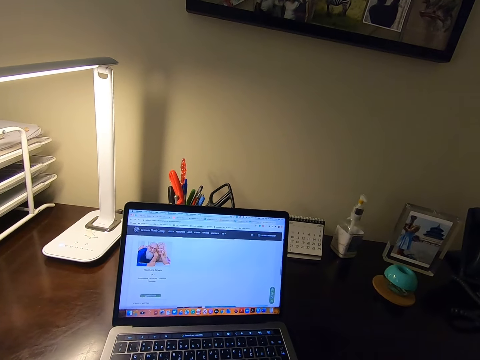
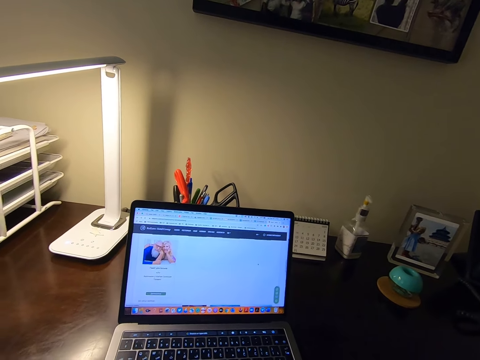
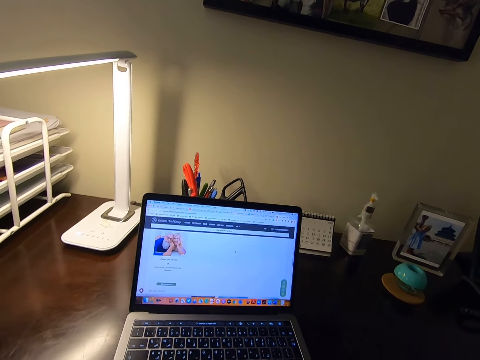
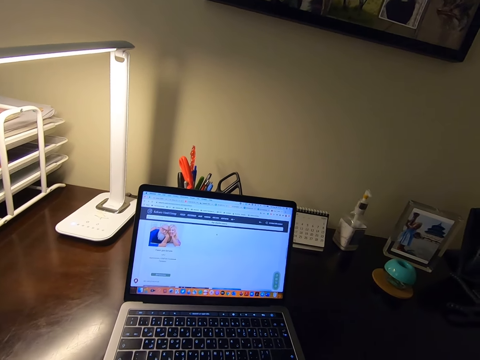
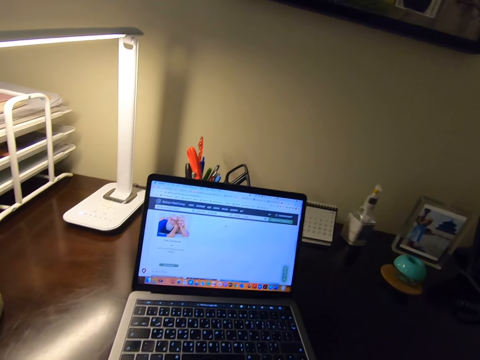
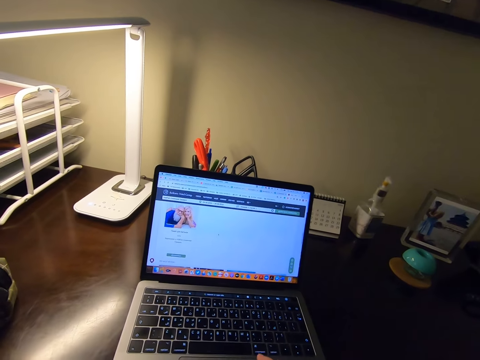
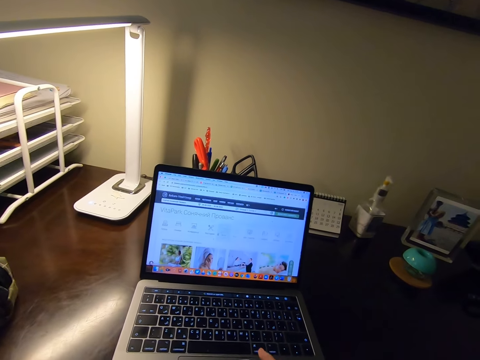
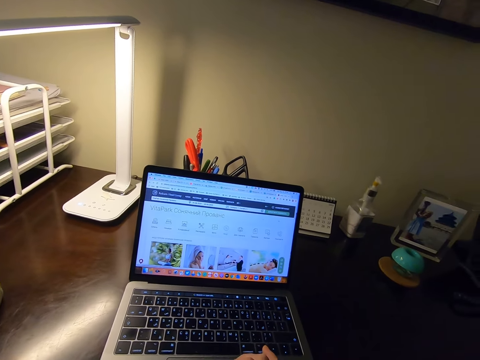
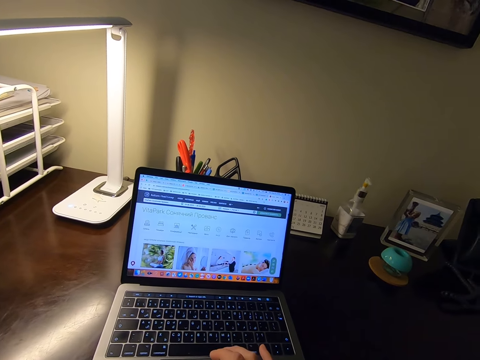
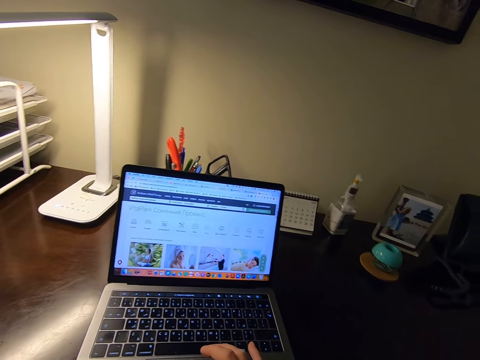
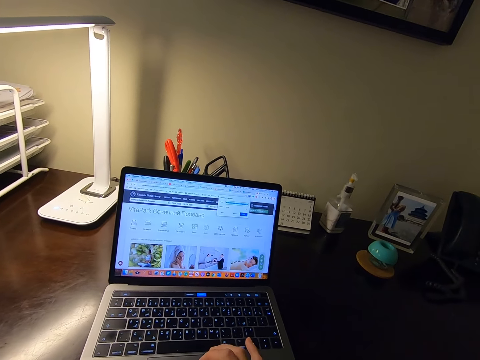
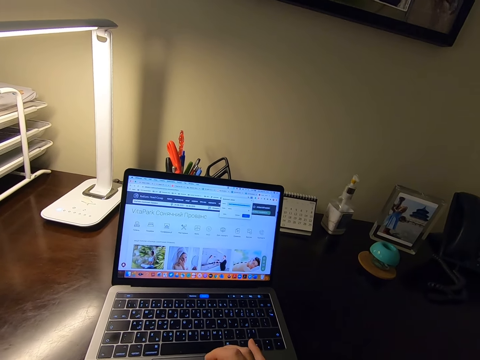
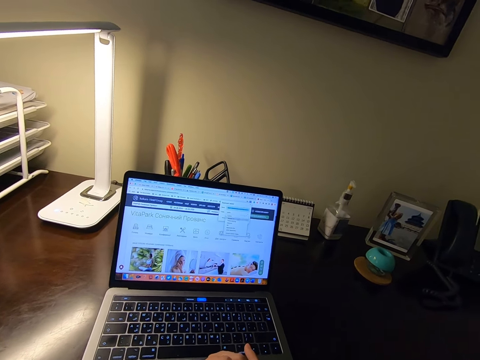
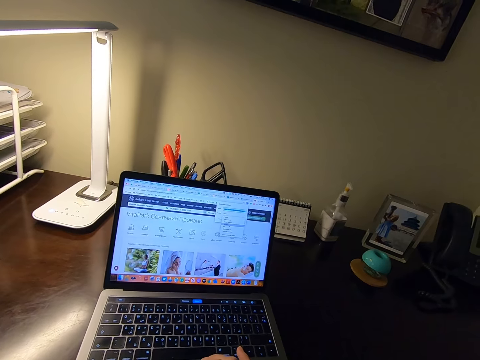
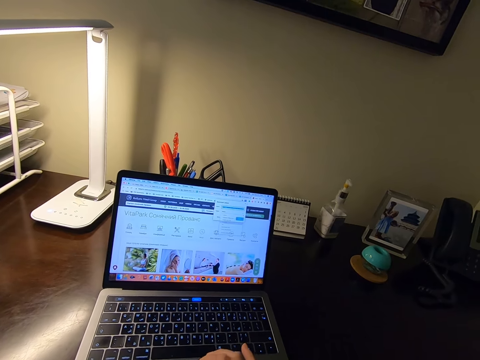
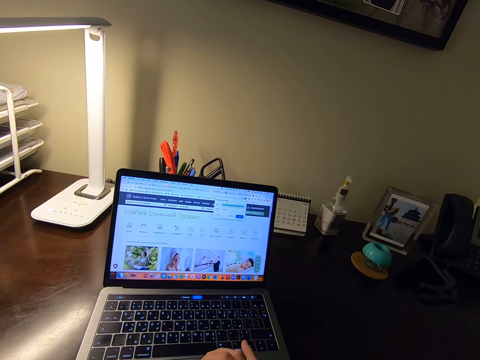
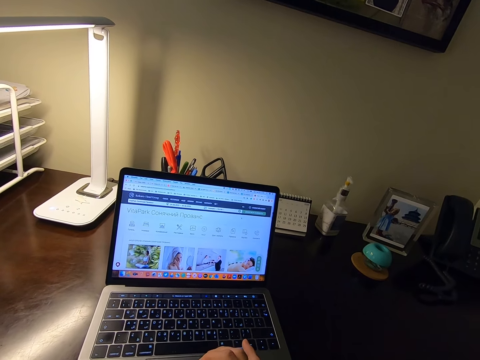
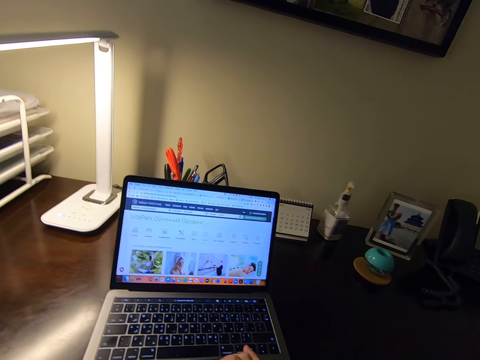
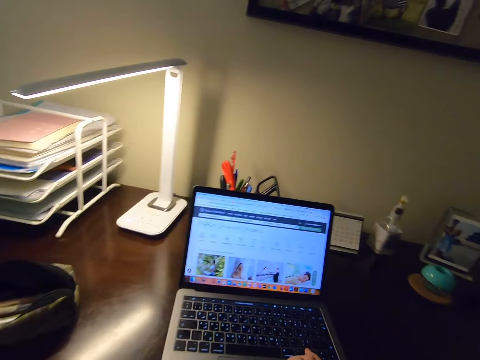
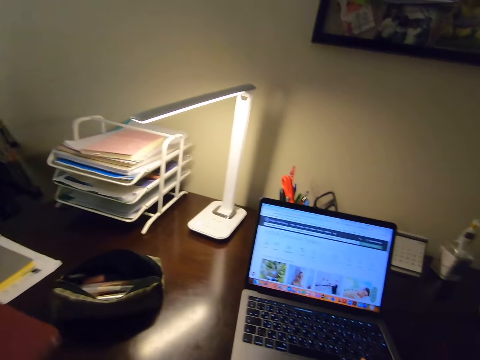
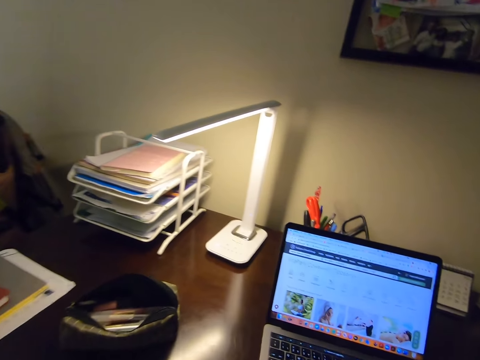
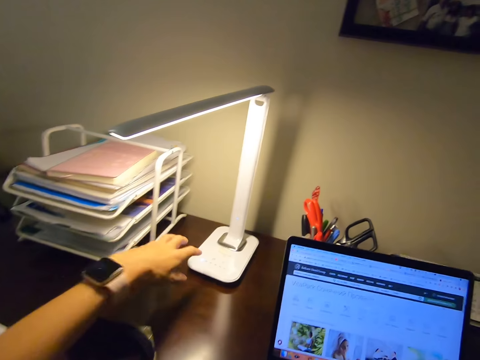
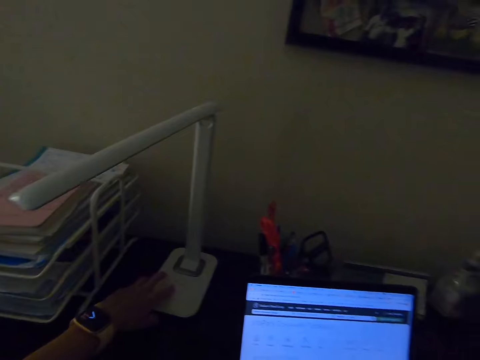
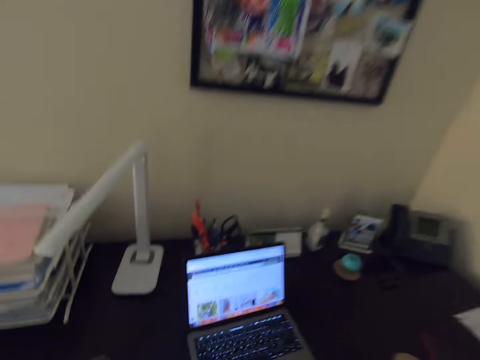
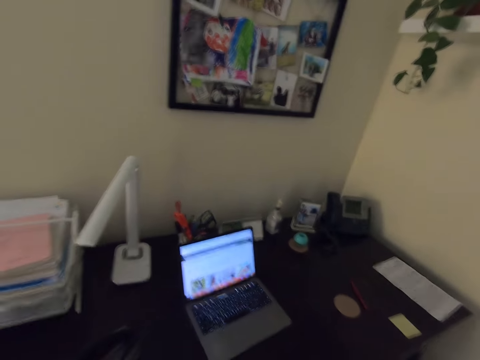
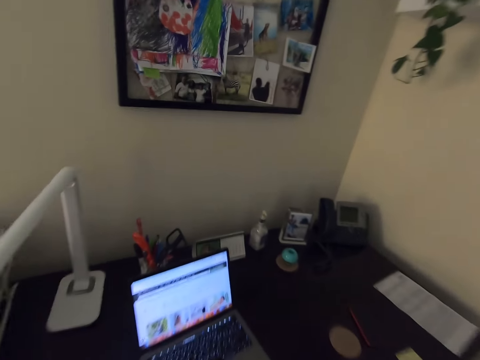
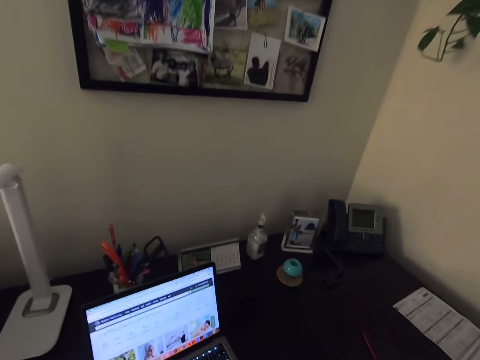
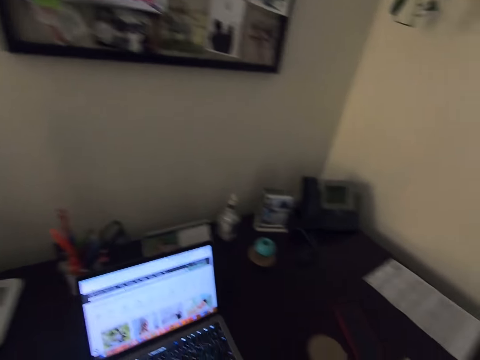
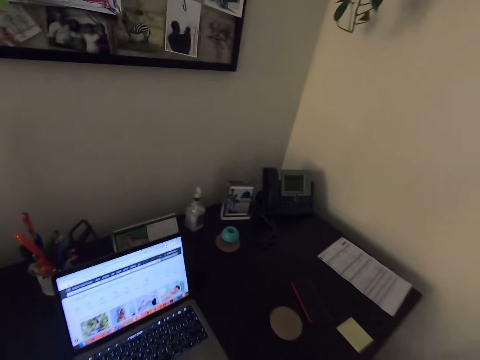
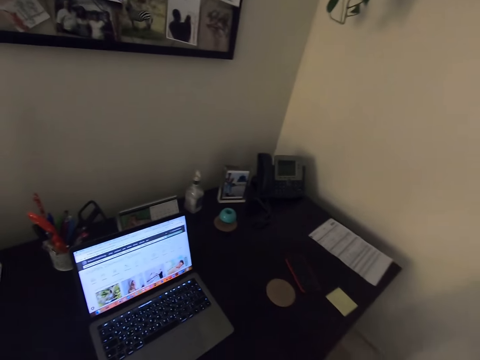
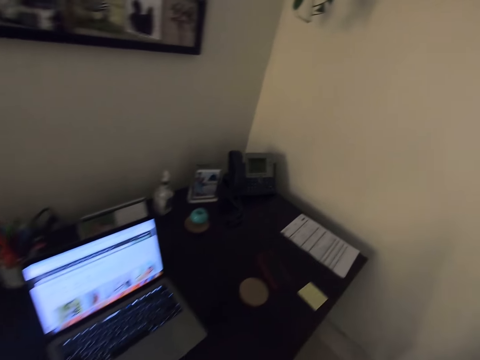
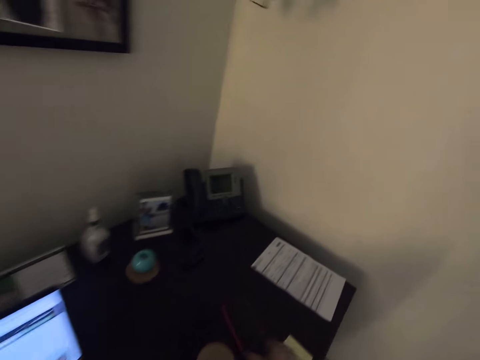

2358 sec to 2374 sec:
The camera wearer scrolls on the laptop. They put a book on the table. They turn off the lamp. They move the laptop on the table.

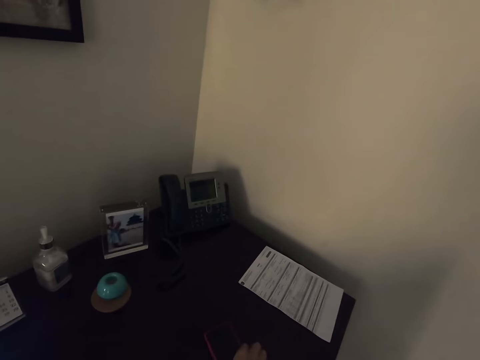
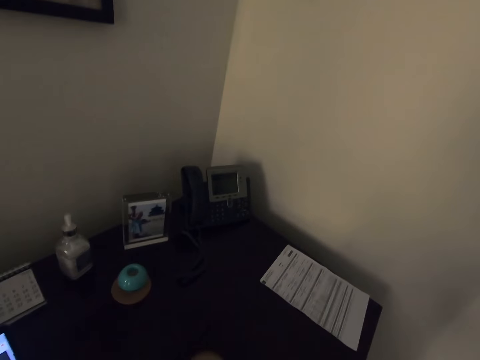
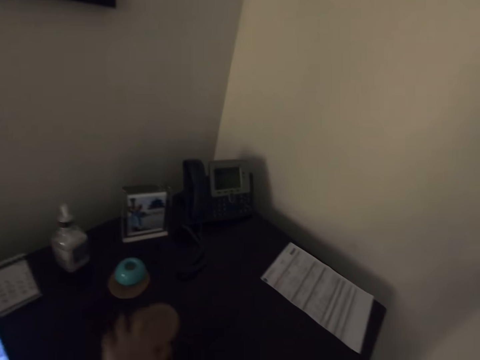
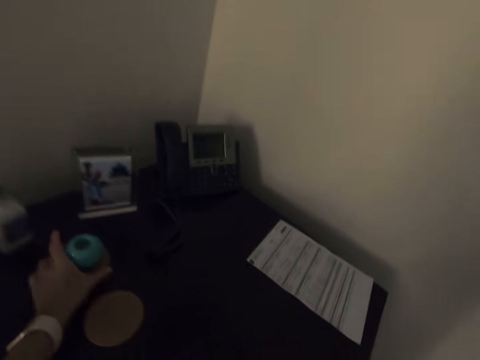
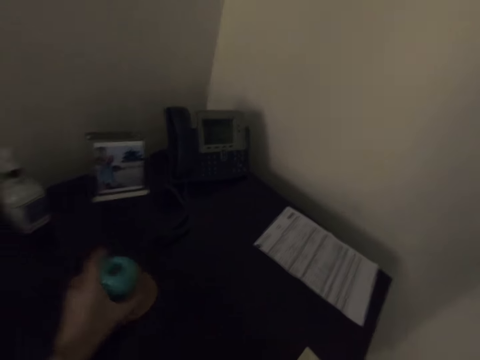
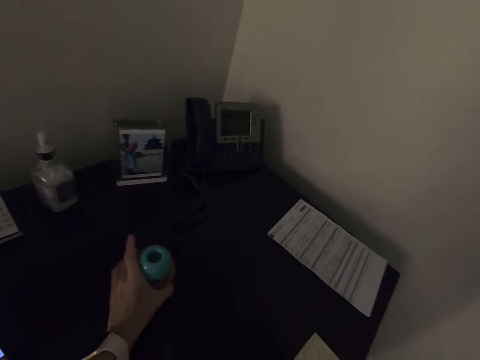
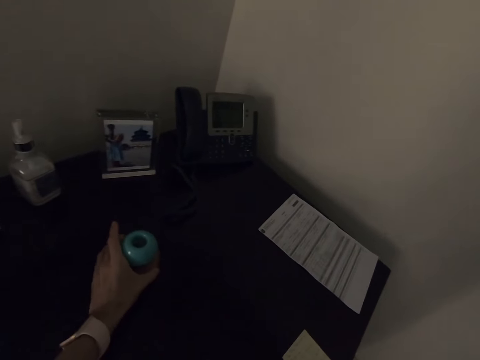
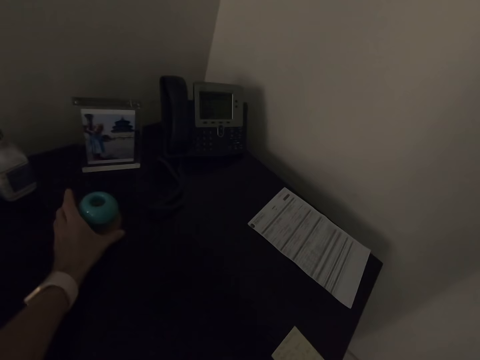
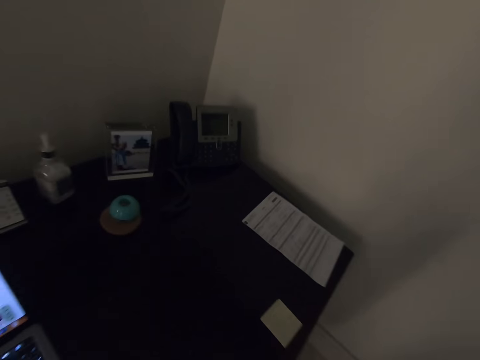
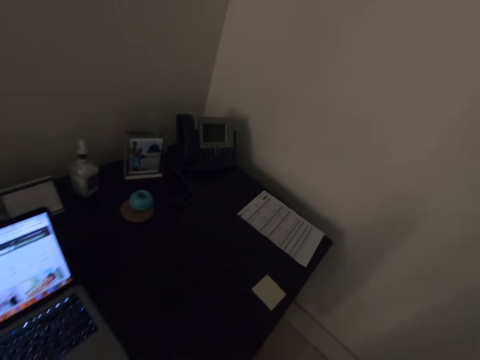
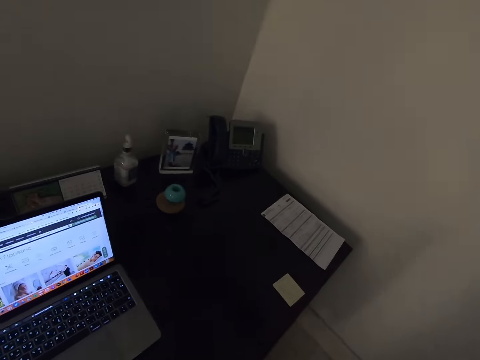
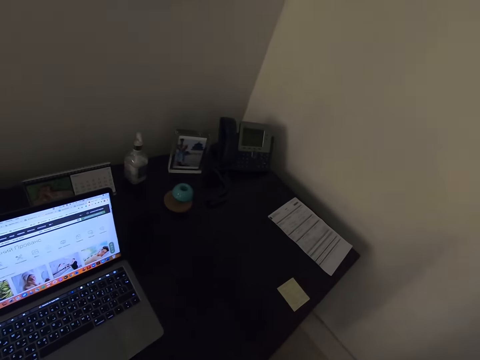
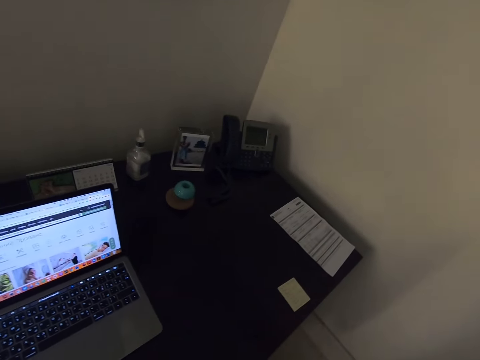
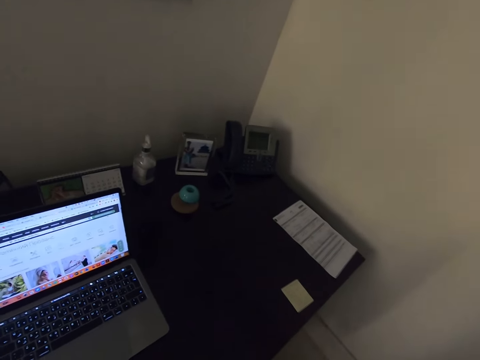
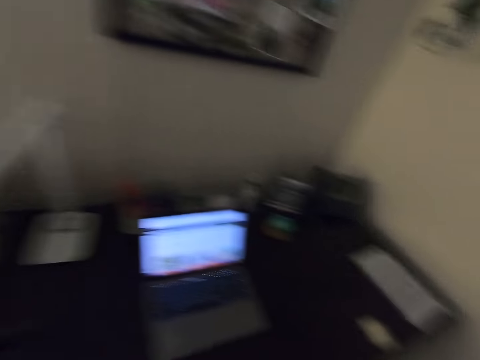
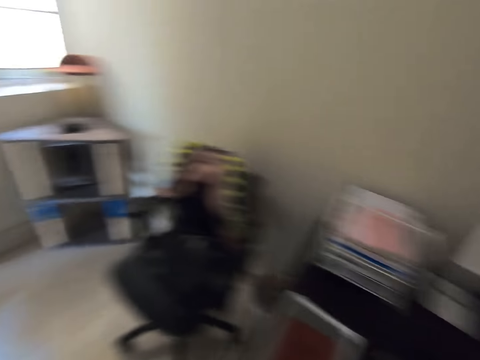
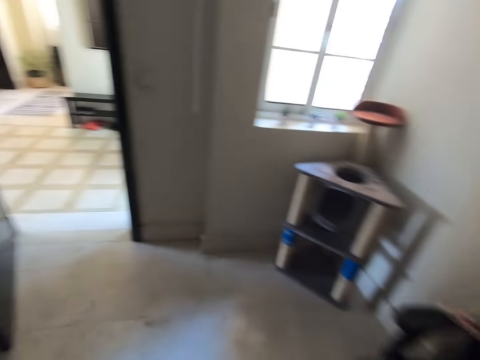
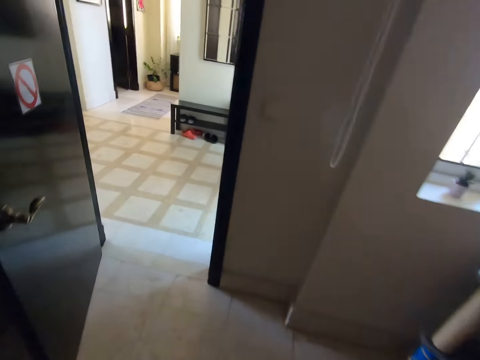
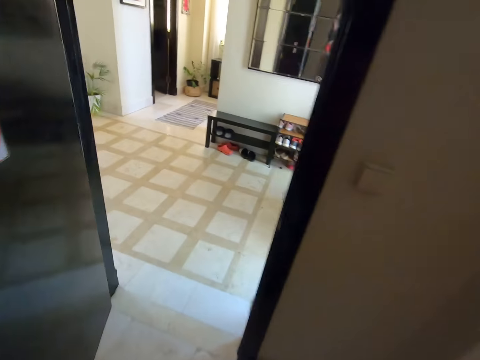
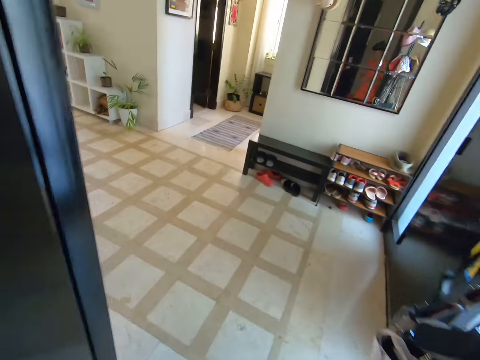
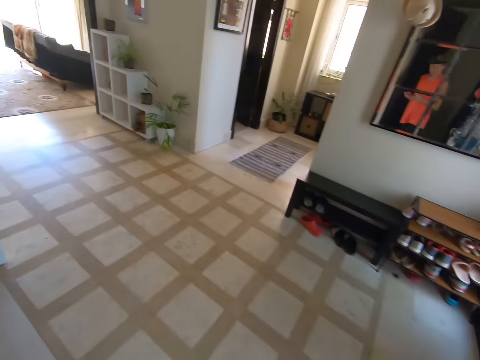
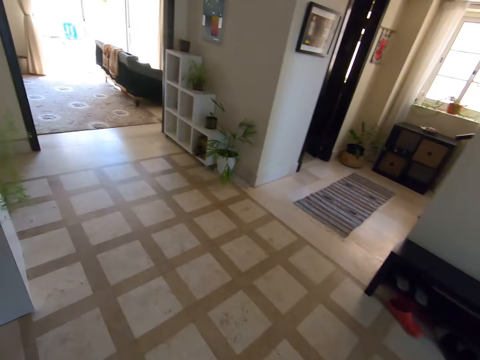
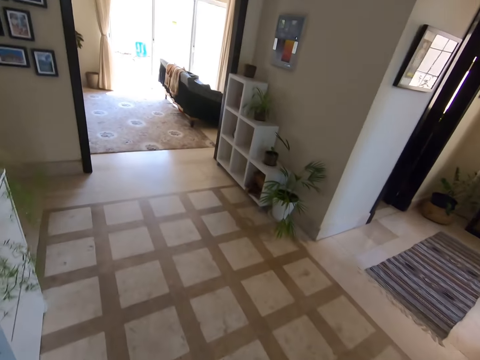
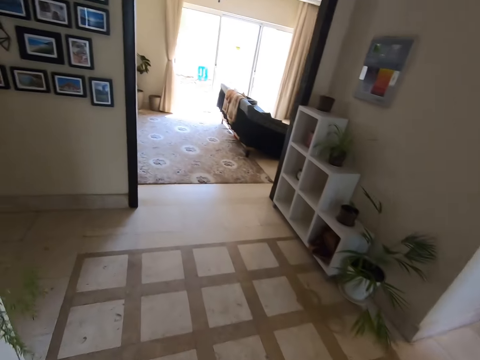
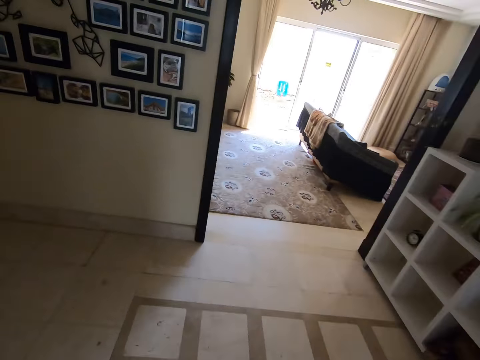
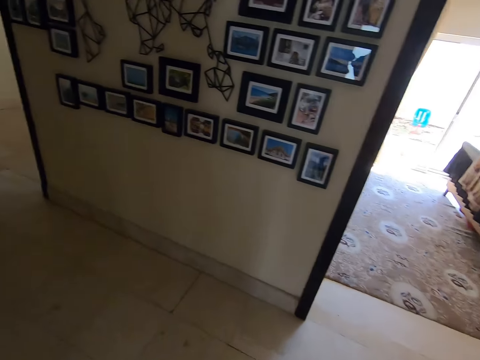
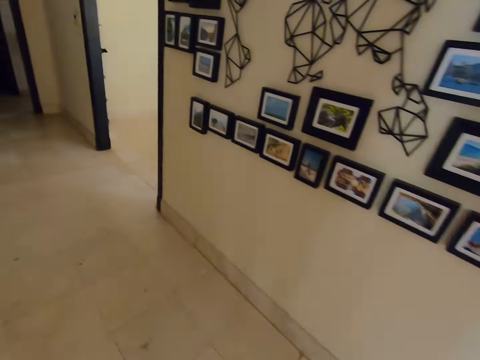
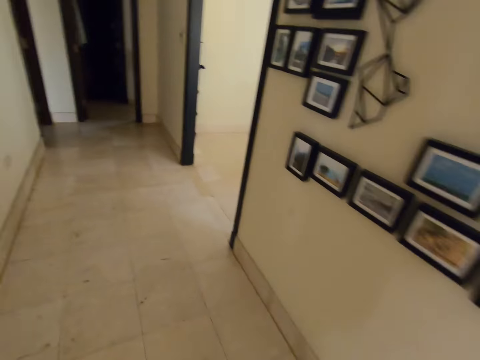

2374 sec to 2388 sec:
The camera wearer picks up a phone from the table. They adjust something. They pick up a sugar dish from the table, put the sugar dish on the mat and move the sugar on the table. They walk out of the study room. They walk in the house.
